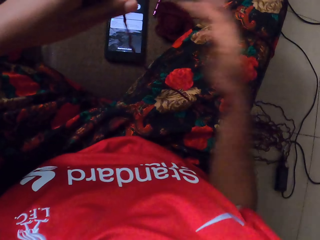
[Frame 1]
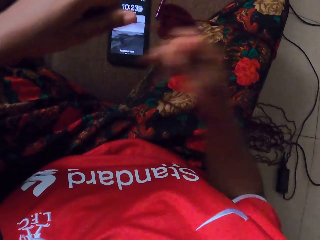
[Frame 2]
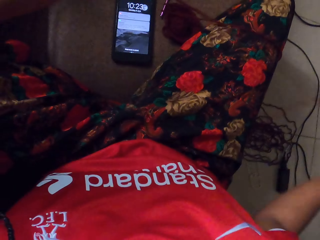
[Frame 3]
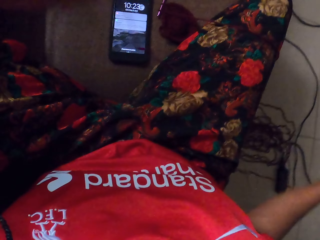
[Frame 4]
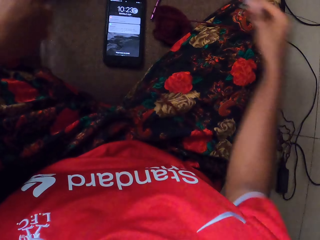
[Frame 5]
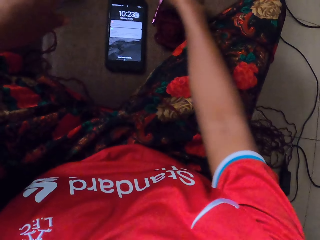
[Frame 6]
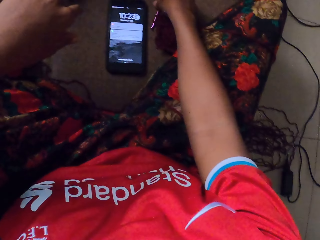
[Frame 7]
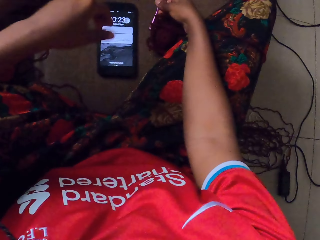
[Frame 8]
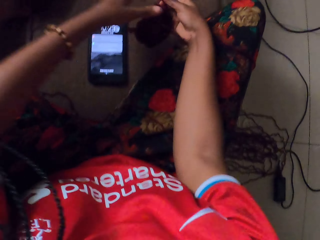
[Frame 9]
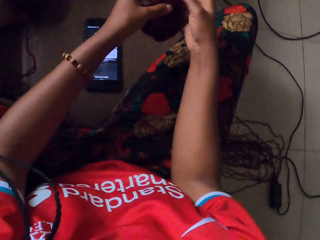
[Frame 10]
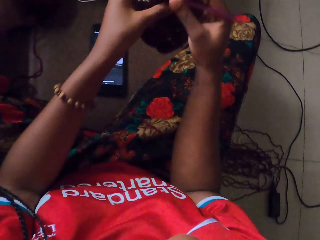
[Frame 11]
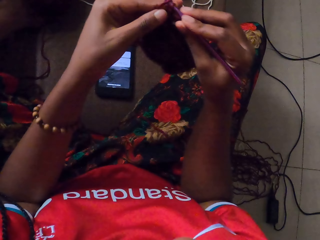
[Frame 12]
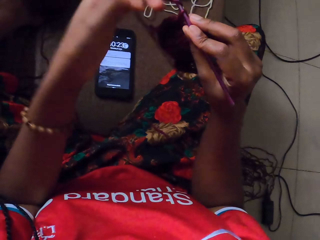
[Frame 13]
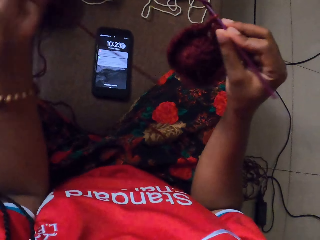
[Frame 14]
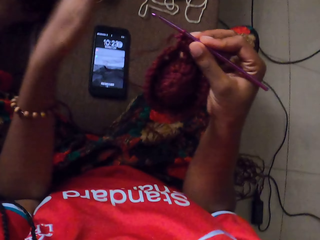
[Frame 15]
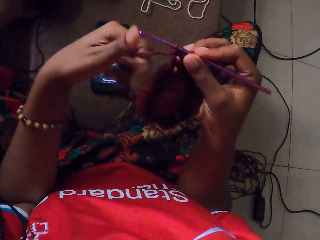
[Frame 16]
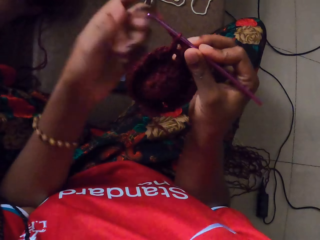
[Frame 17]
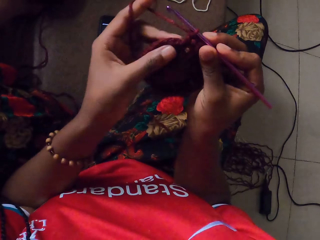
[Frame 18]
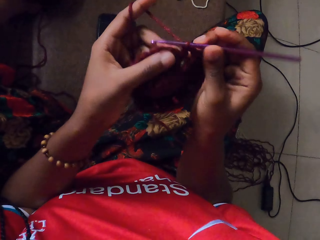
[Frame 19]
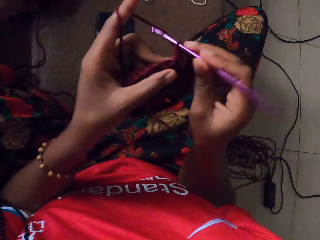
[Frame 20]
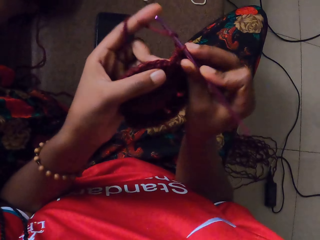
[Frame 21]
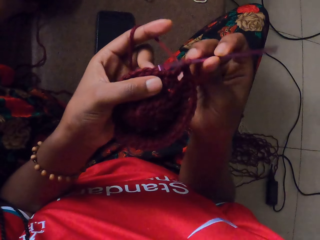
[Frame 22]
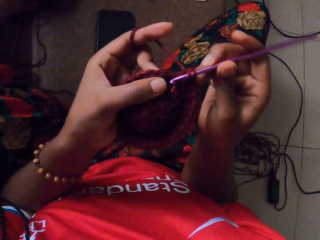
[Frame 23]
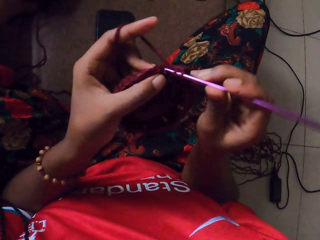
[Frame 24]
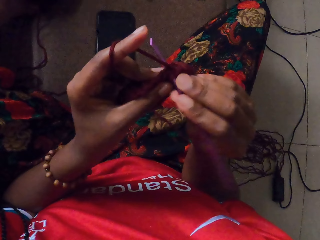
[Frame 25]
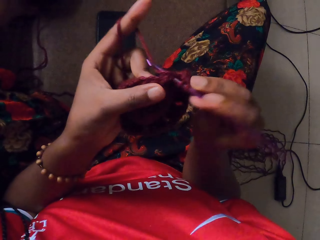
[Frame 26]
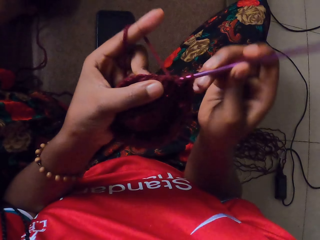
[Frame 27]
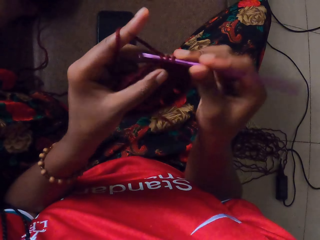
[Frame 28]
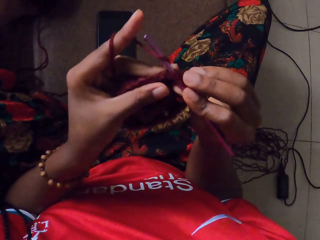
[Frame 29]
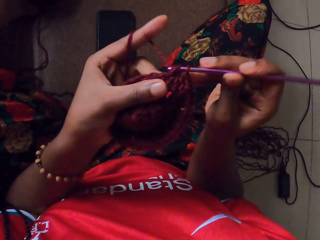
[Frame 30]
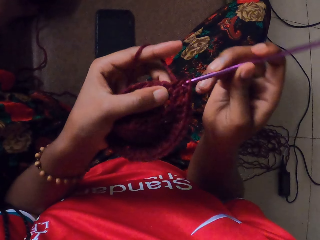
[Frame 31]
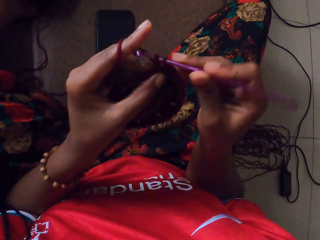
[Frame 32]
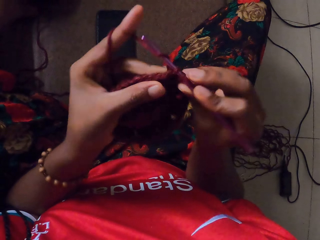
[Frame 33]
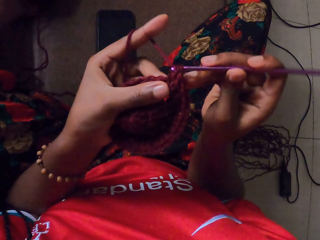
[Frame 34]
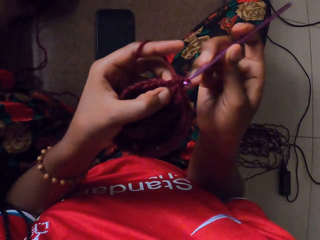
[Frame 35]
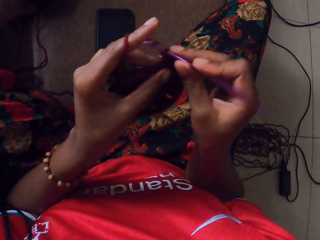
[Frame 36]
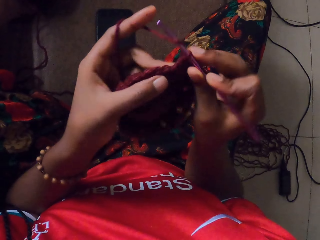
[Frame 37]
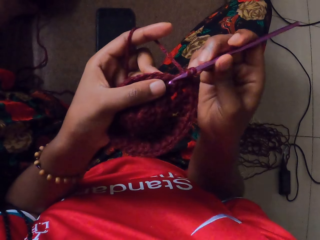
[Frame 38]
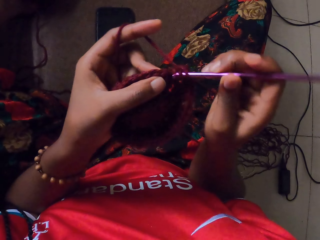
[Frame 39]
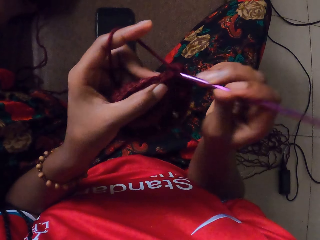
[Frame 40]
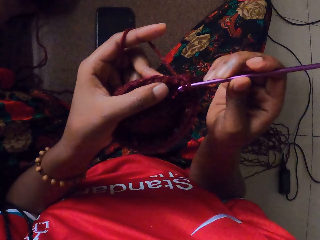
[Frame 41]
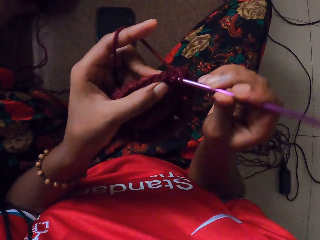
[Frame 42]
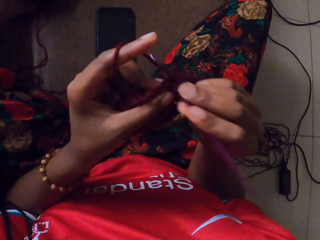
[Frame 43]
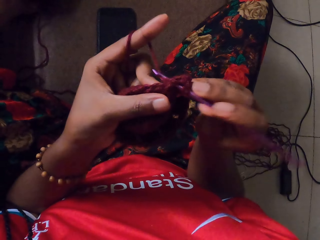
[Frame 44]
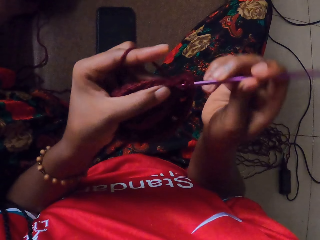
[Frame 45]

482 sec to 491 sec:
The camera wearer pulls the yarn with both hands. She drops the yarn on the ground with her right hand. She drops the yarn in her left hand on the ground. She picks up the knitted yarn and the crochet hook from the ground with her right hand. She passes the knitted yarn from her right hand to her left hand. She passes the knitted yarn from her left hand to her right hand. She pulls the yarn with her left hand. She wraps the yarn around her left hand. She passes the knitted yarn from her right hand to her left hand. She knits the yarn in her left hand with the crochet hook in her right hand.

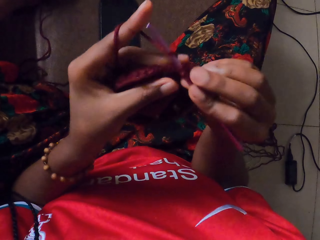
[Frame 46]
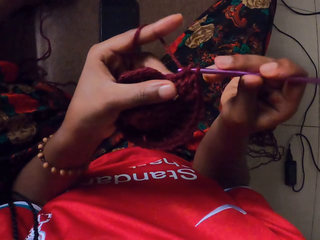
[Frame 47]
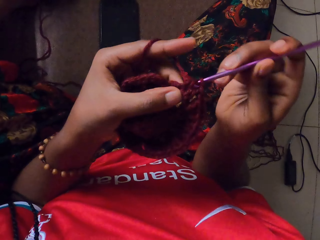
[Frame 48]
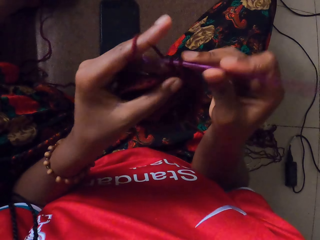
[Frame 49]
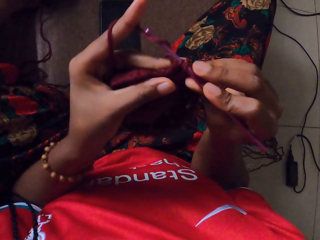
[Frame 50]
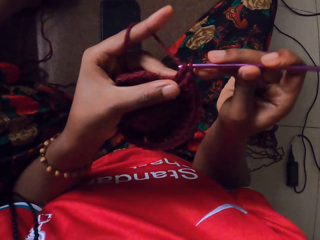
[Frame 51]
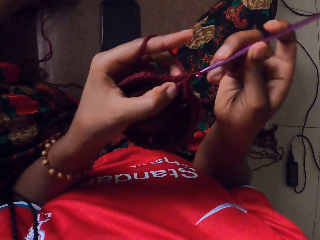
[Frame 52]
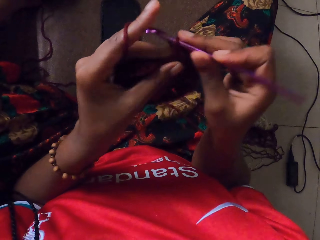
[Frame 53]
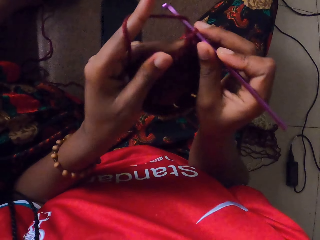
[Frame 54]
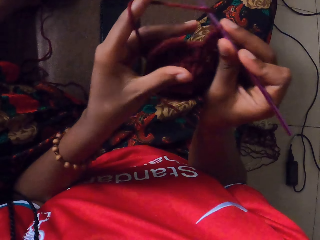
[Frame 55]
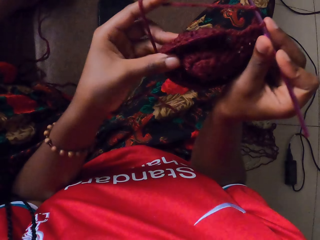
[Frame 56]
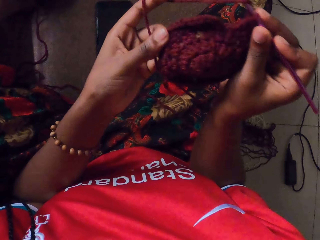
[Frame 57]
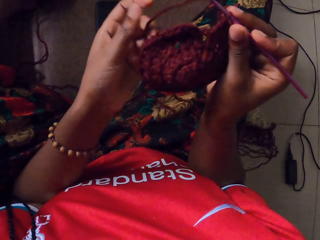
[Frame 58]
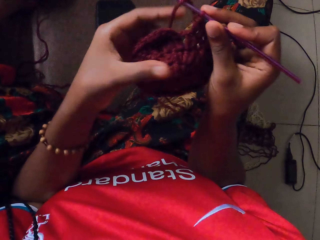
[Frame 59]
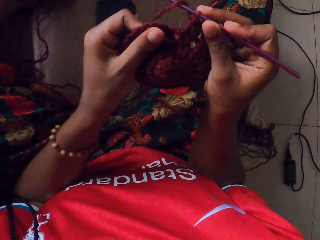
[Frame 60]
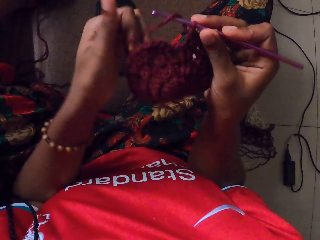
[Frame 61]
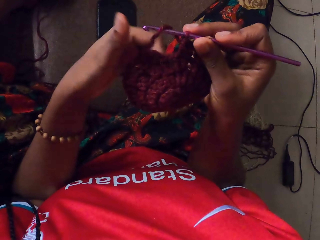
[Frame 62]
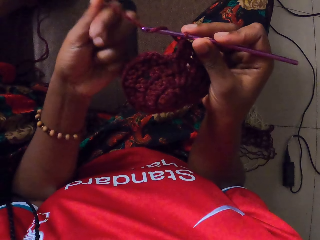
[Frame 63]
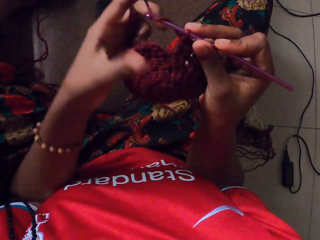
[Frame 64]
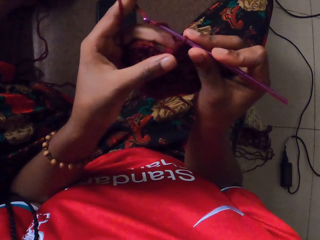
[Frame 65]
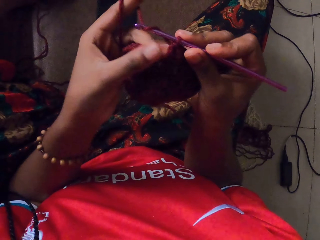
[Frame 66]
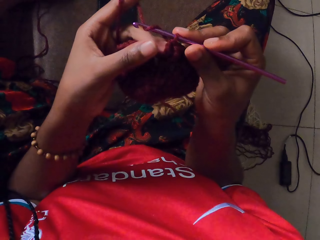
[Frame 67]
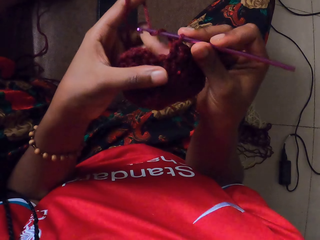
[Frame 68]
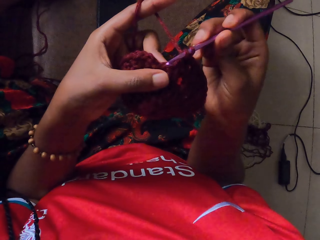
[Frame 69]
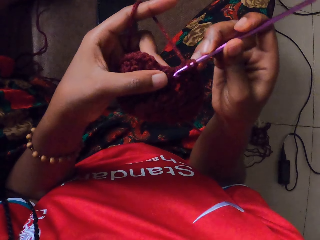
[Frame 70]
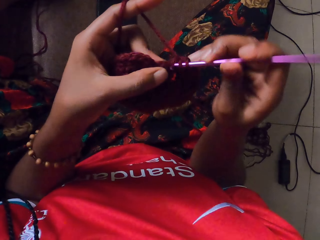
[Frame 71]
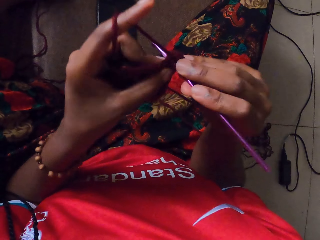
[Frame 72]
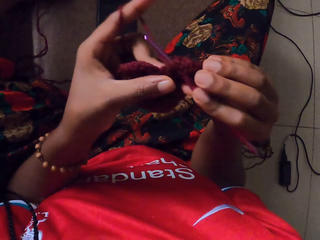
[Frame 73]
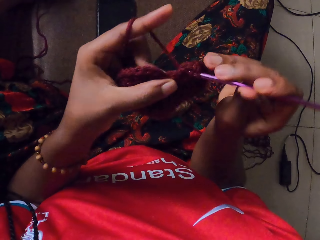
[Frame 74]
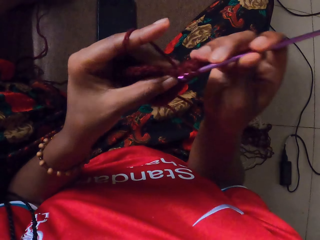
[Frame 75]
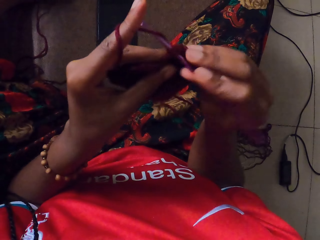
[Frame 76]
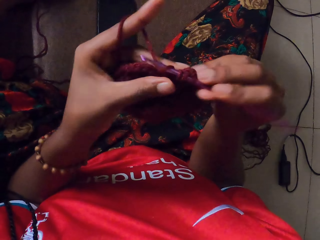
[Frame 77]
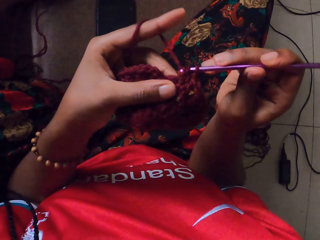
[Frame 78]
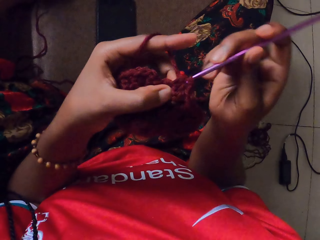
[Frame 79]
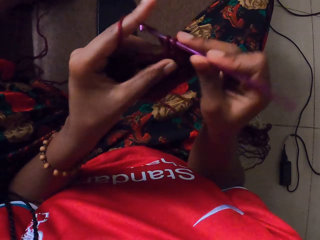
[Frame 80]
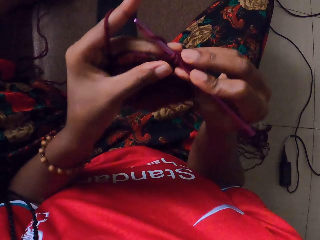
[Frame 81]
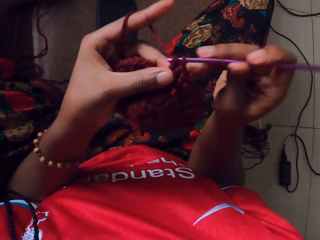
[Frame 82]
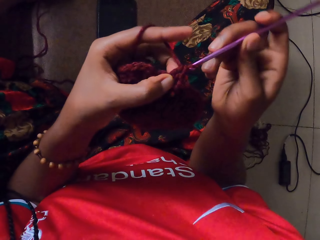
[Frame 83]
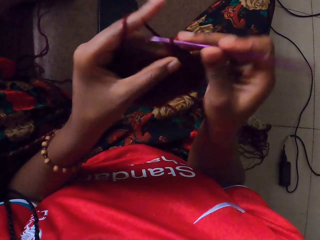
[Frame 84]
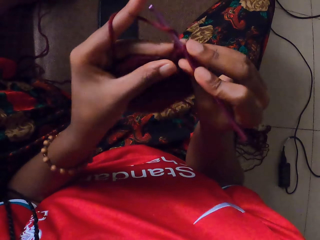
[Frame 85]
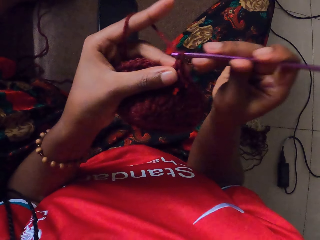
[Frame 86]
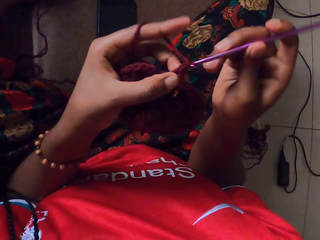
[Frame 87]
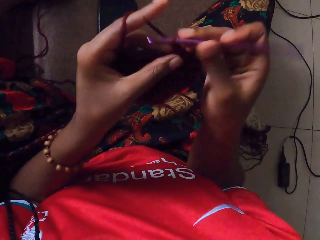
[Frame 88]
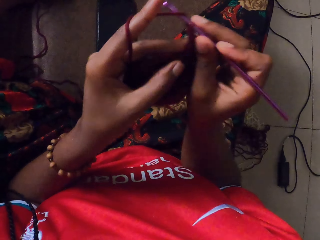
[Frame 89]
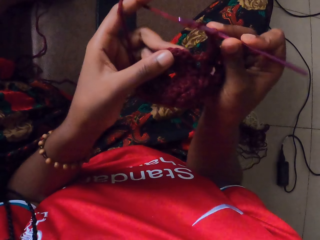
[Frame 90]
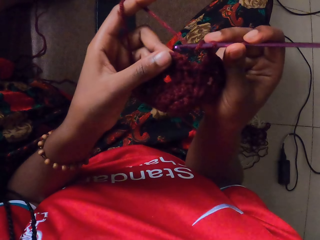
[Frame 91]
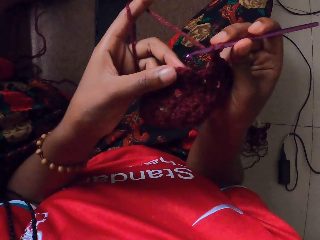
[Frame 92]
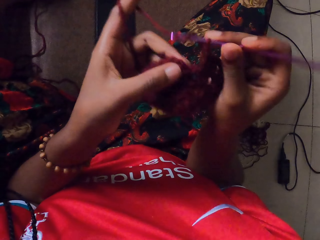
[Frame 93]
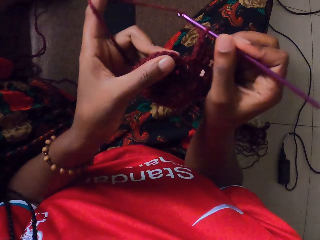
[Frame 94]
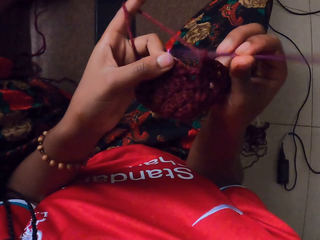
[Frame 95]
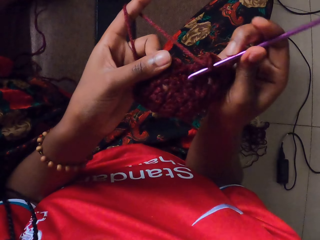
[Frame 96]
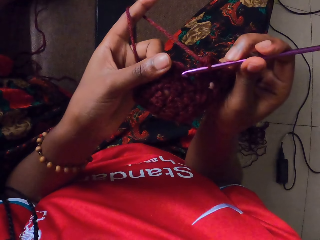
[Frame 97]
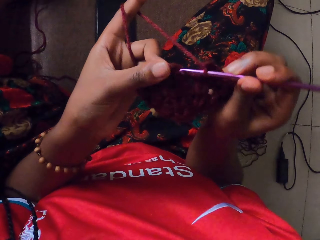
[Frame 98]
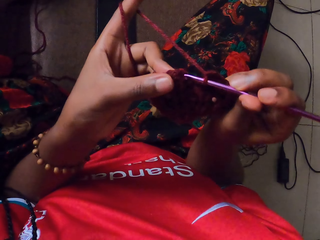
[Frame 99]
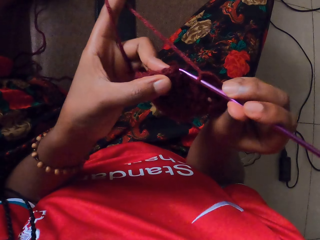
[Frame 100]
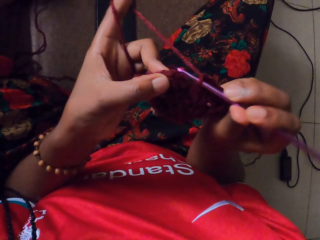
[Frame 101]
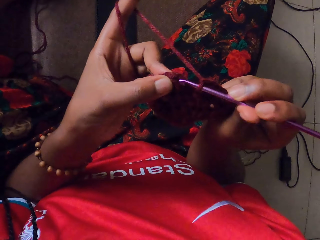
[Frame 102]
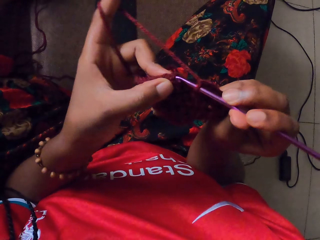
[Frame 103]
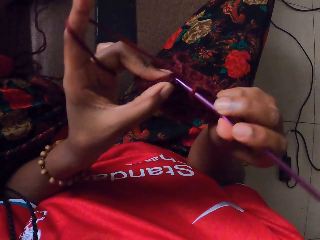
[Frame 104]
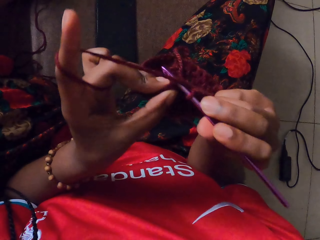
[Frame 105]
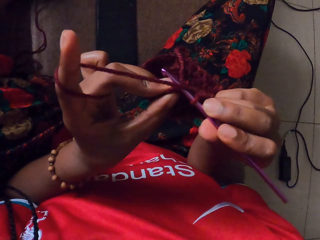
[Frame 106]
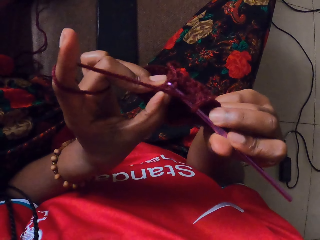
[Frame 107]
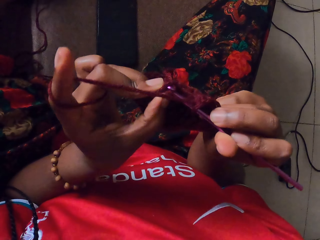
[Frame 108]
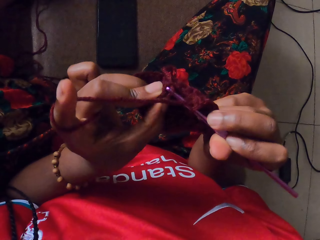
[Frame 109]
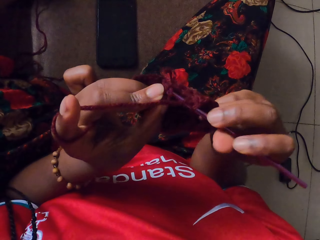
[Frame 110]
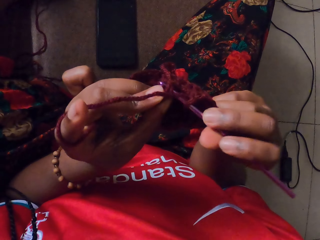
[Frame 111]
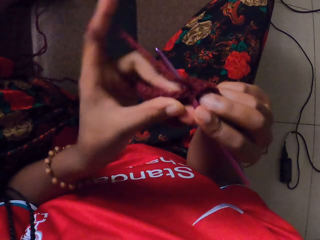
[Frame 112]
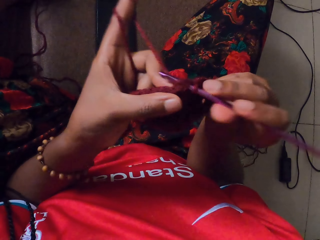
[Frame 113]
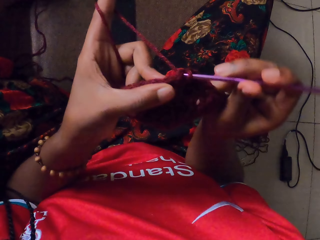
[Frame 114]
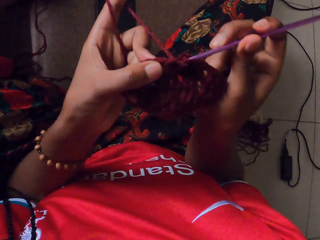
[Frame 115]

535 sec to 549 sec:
The camera wearer smoothens the surface of the knitted yarn with her left hand. She wraps the yarn around her left hand. She holds the knitted yarn with her left hand. She knits the yarn in her left hand with the crochet hook in her right hand.
